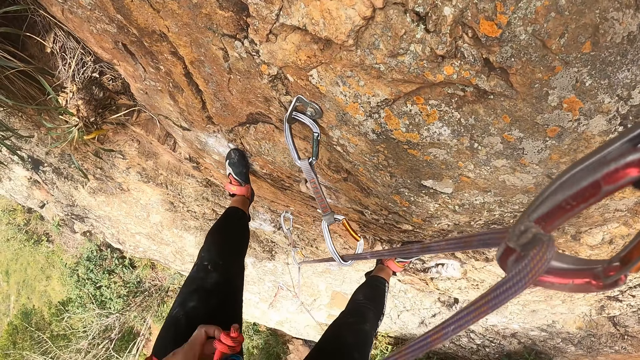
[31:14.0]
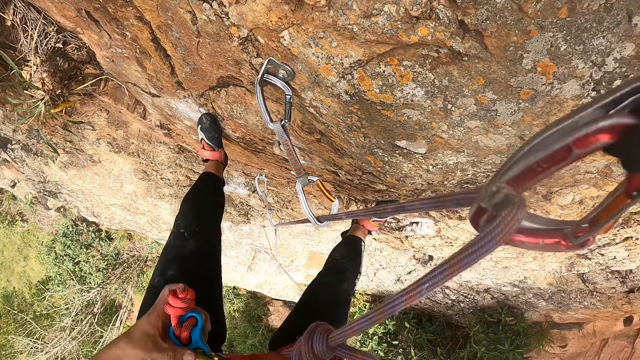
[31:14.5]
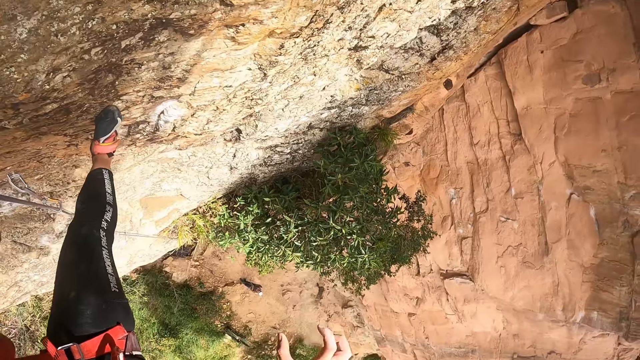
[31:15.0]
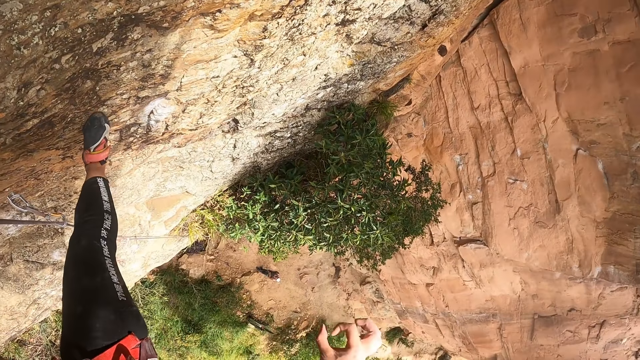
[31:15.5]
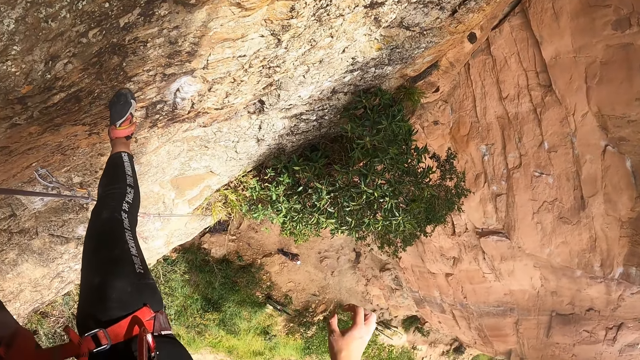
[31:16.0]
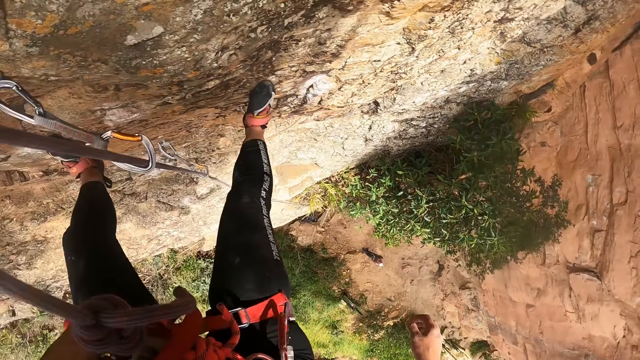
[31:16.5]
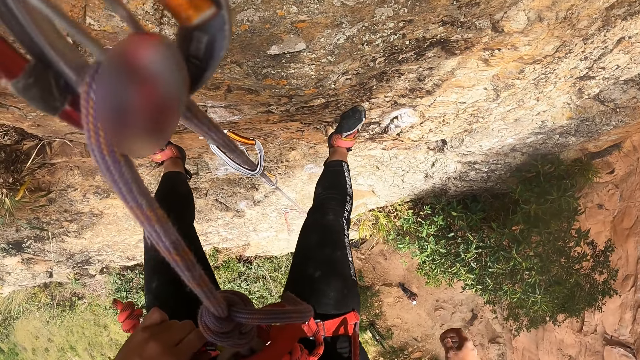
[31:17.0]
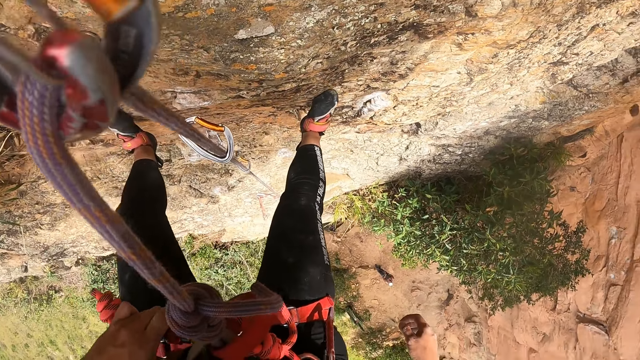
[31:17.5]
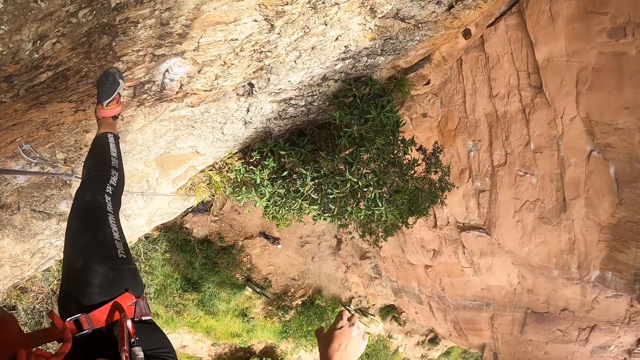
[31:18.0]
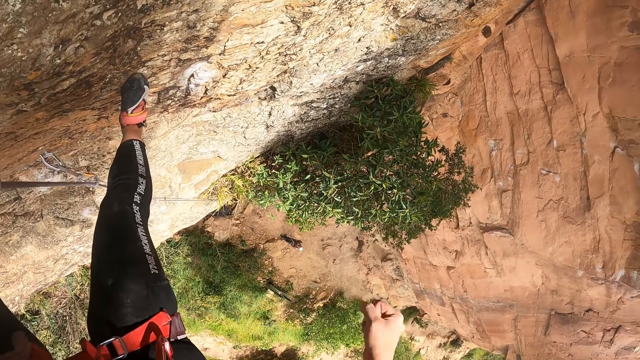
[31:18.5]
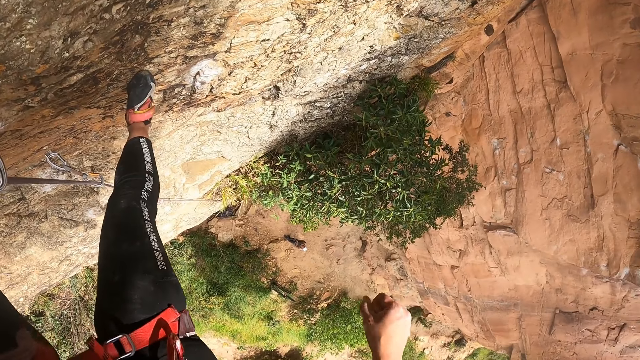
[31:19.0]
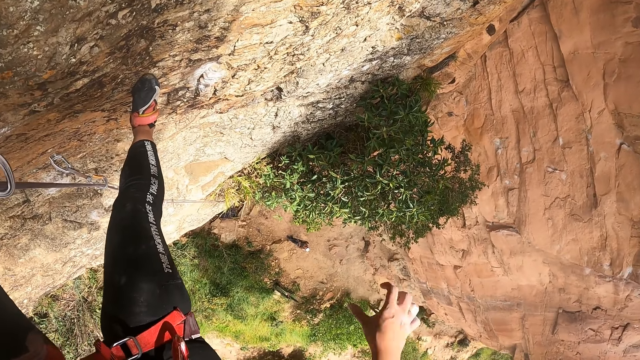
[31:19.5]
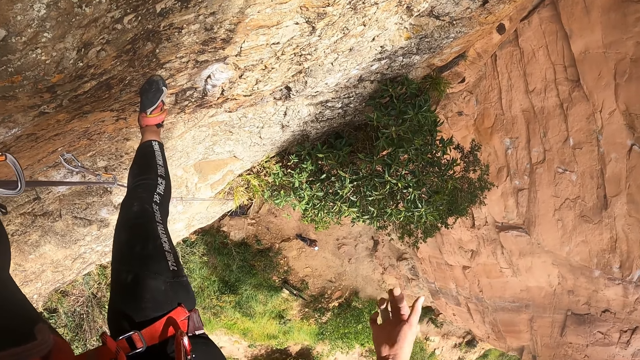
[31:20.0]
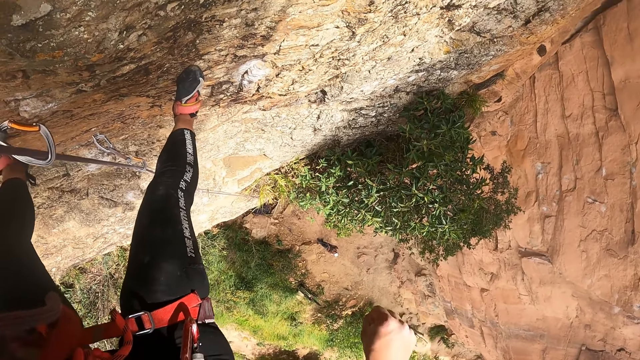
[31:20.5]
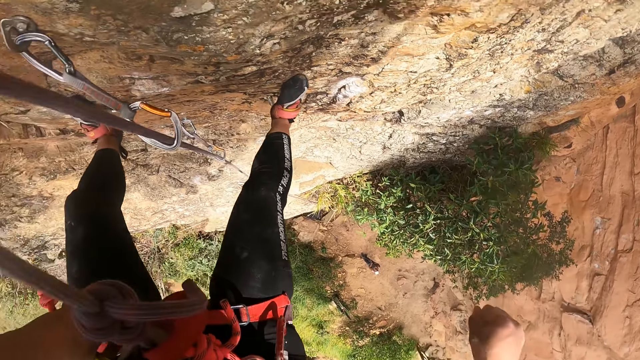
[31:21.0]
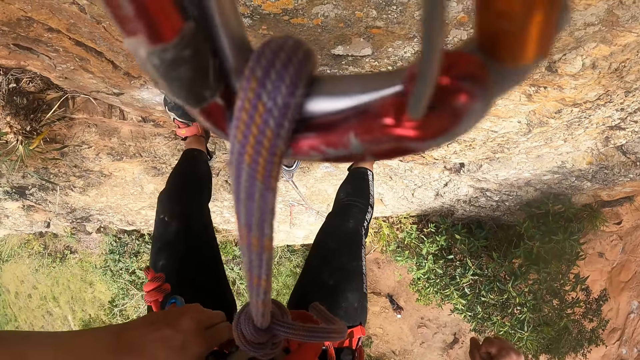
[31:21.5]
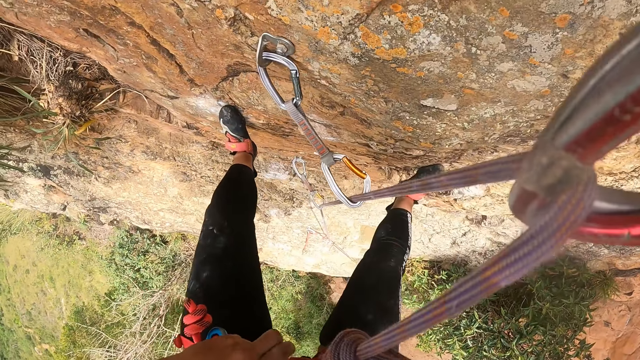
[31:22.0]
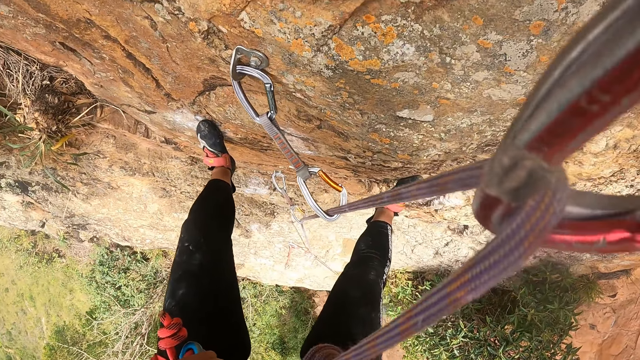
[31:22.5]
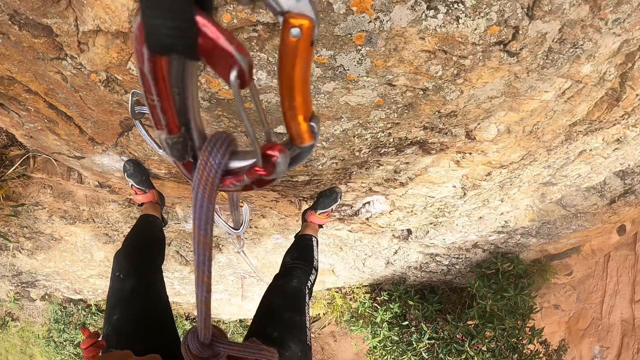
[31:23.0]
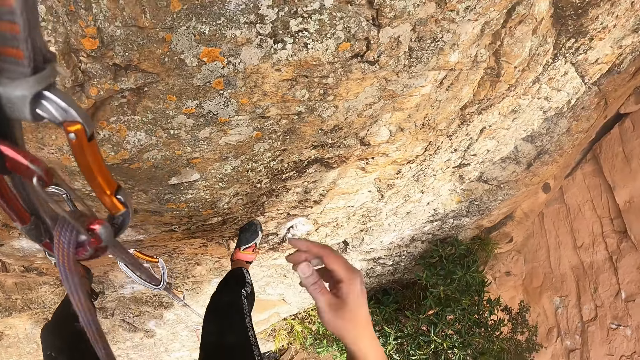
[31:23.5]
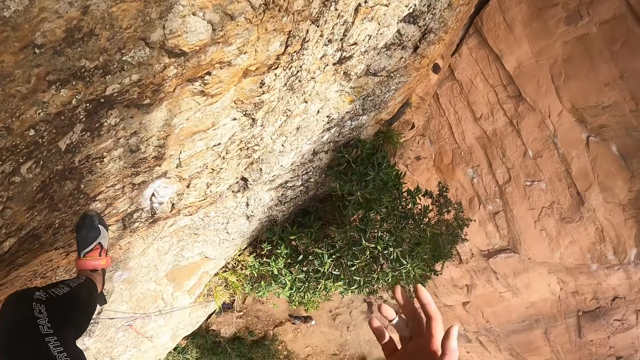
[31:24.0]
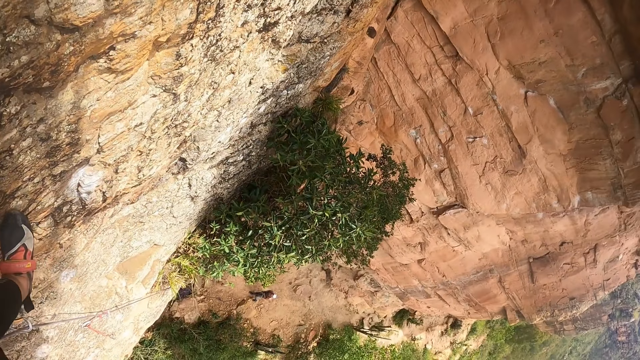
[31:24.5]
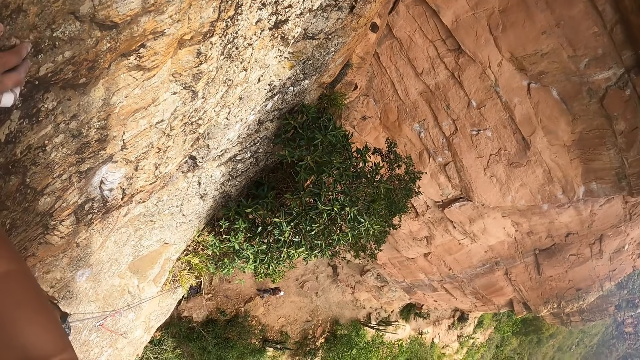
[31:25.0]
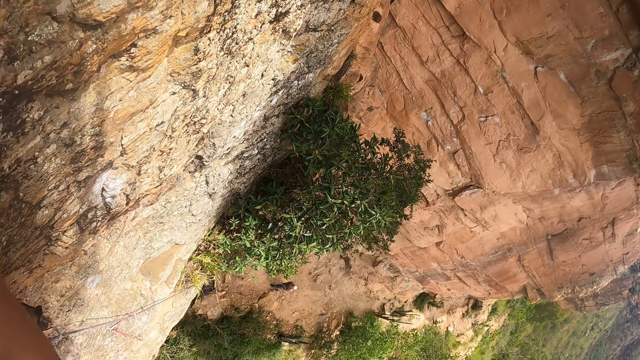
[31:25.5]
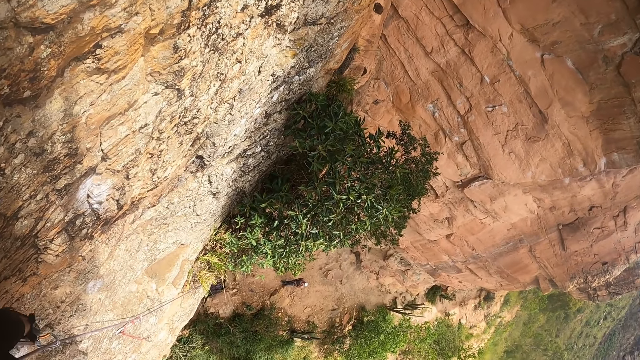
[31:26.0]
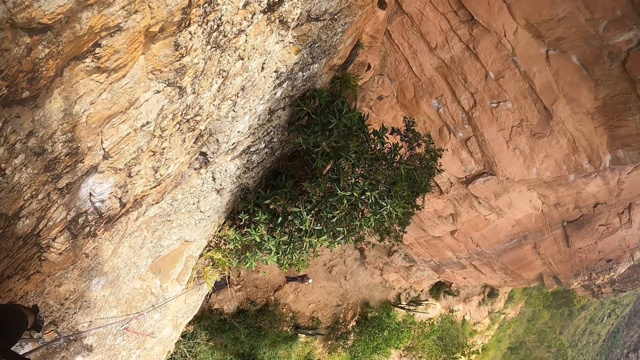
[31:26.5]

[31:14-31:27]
The camera wearer hangs on the rope. He looks around the field. He shakes his hands. He looks around the field.

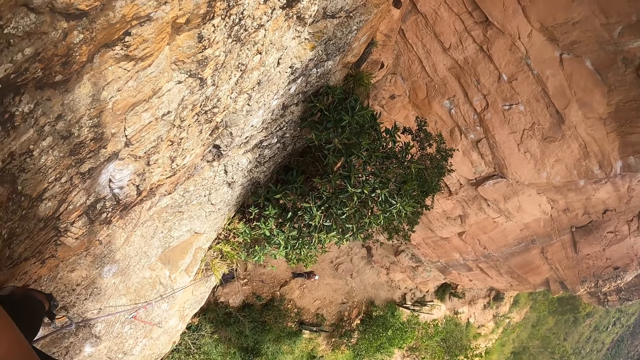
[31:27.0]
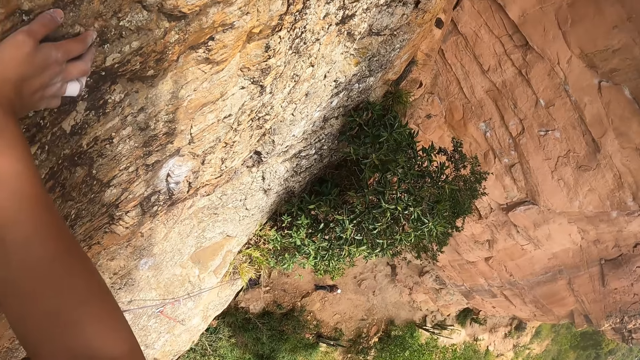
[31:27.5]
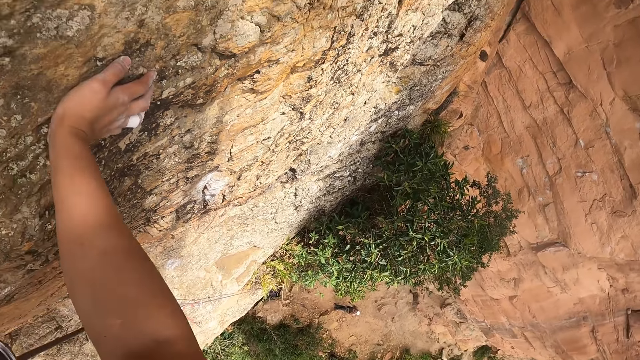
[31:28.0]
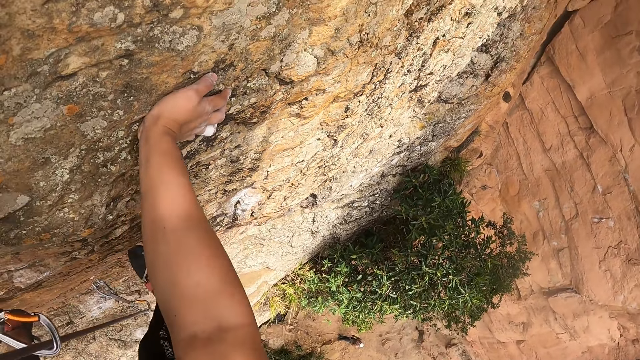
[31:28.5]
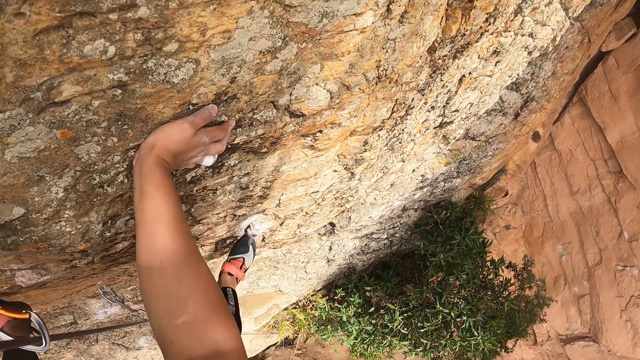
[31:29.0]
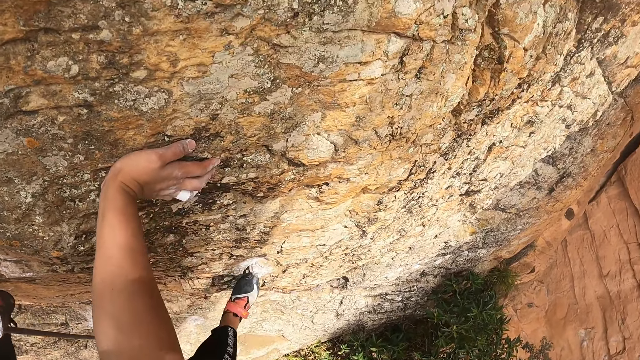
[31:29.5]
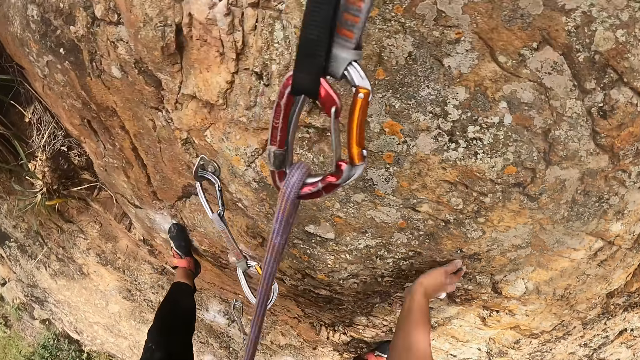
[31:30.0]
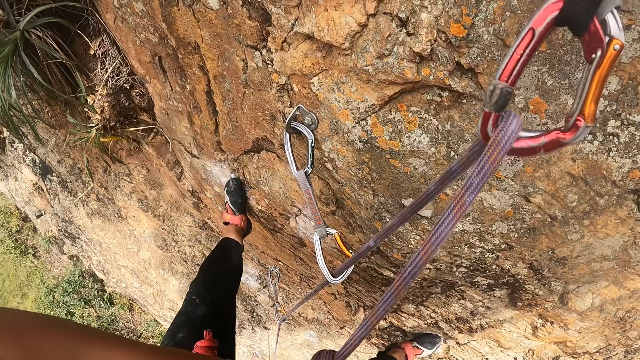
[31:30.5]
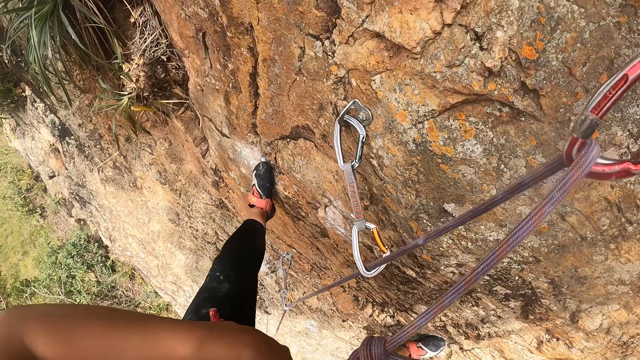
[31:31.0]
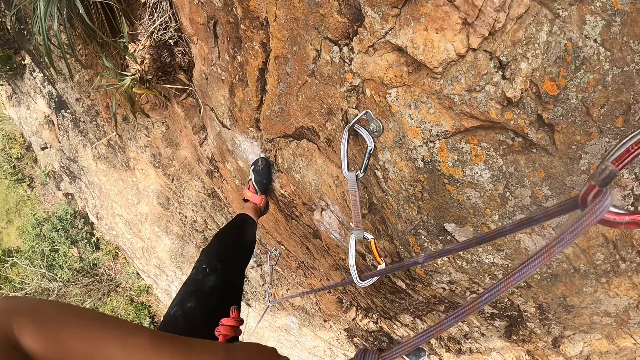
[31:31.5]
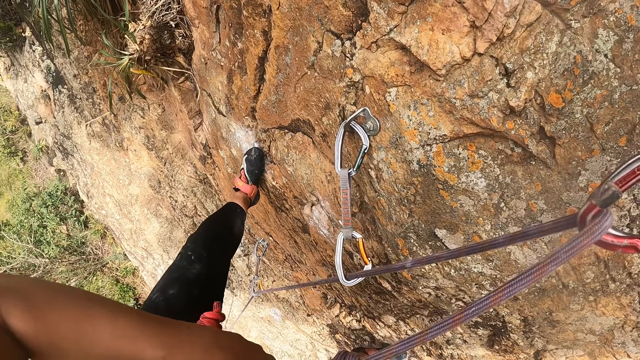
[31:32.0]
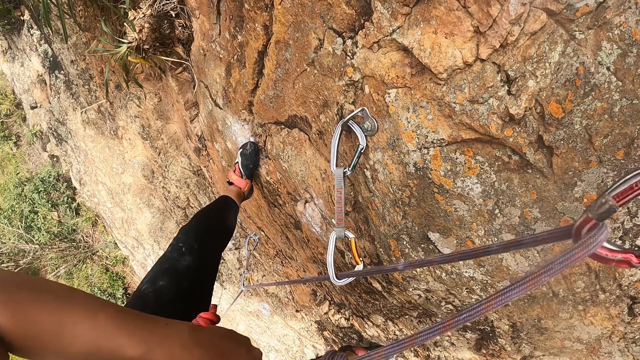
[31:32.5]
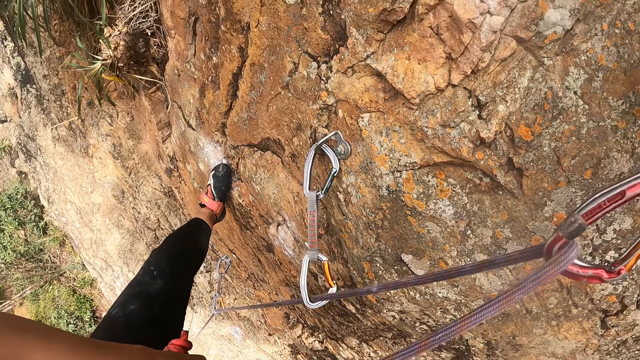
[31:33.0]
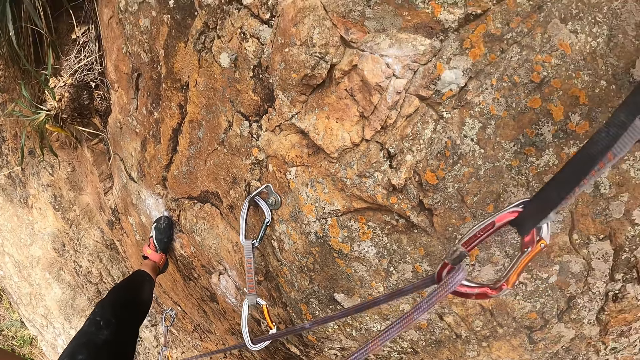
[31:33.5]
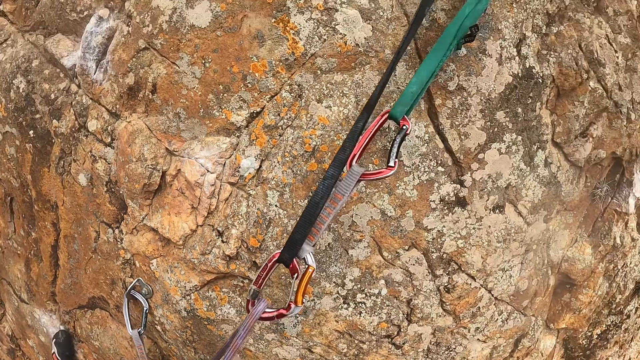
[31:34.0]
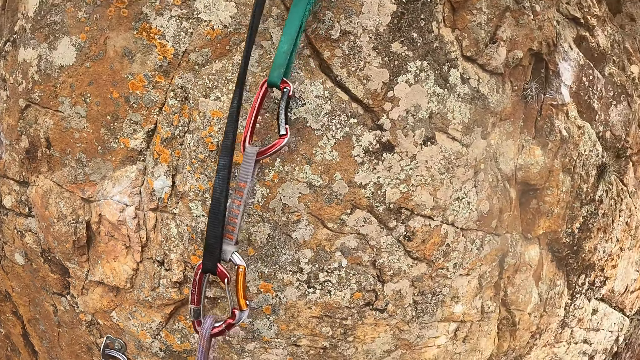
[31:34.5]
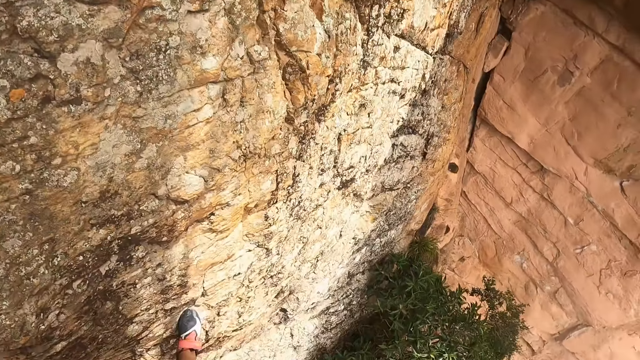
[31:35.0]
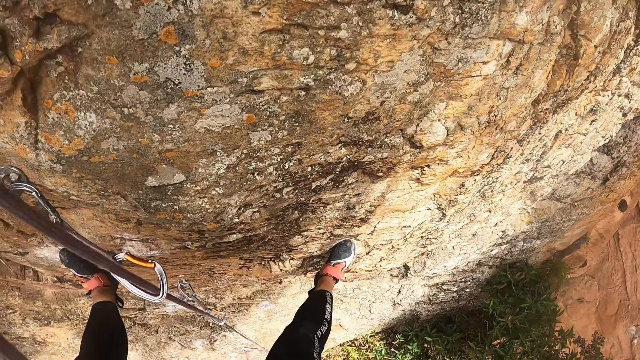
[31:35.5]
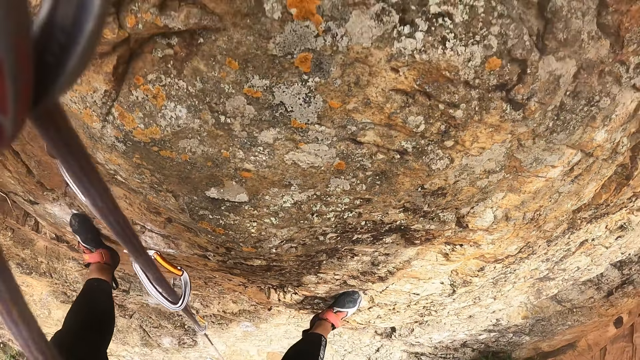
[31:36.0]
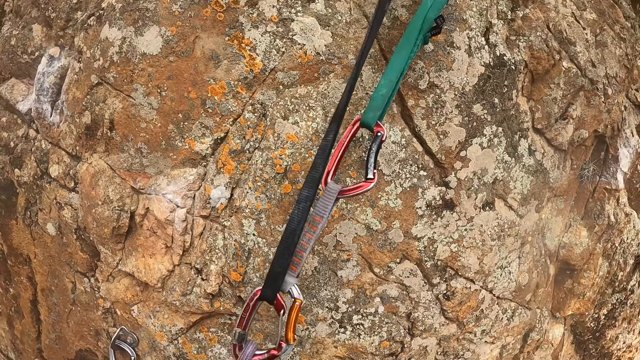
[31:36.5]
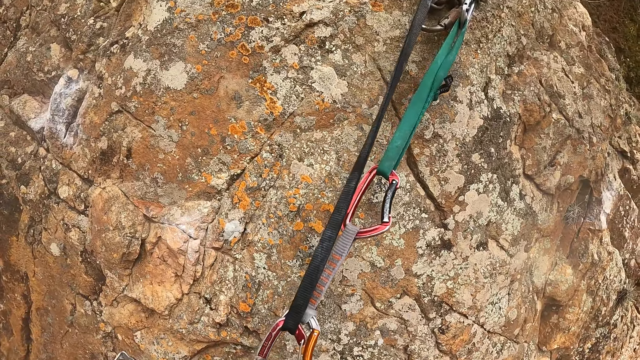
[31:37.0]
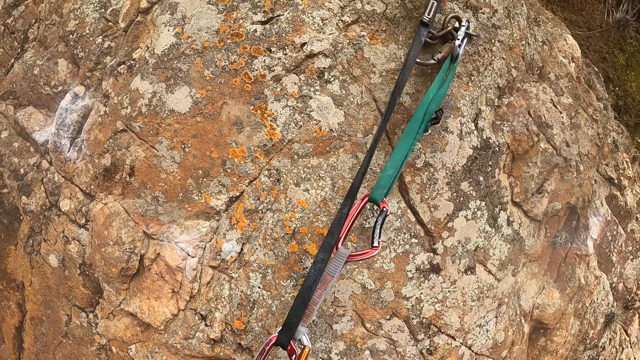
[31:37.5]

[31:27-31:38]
The camera wearer holds the mountain. They hold the zipline lanyard. They adjust the rope. They tie the zipline lanyard. They look around the field.
